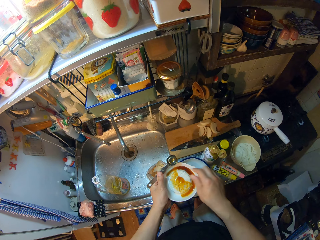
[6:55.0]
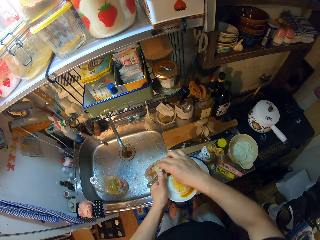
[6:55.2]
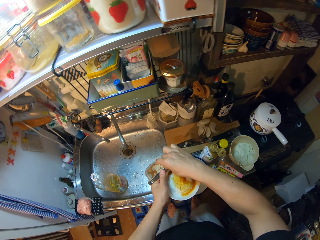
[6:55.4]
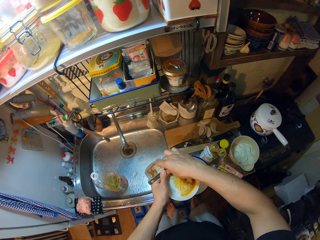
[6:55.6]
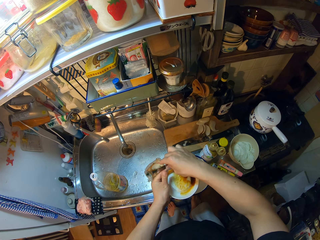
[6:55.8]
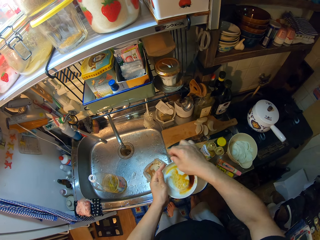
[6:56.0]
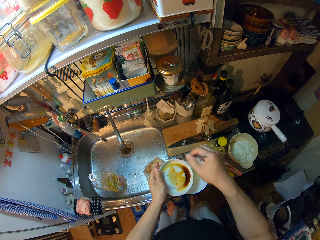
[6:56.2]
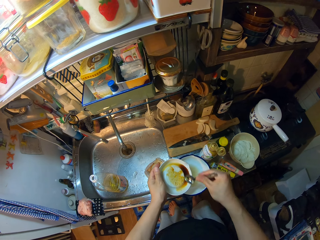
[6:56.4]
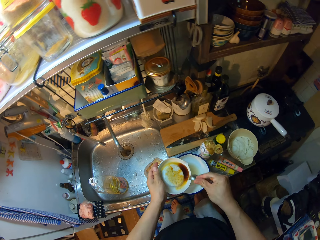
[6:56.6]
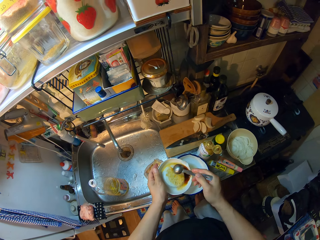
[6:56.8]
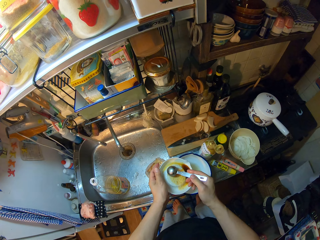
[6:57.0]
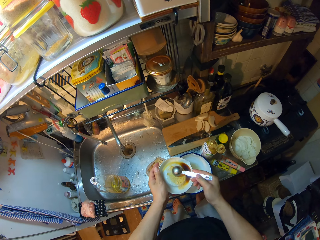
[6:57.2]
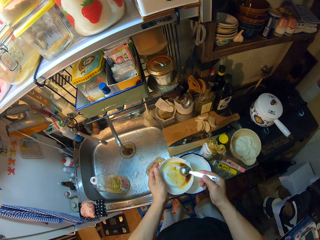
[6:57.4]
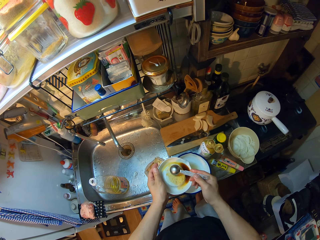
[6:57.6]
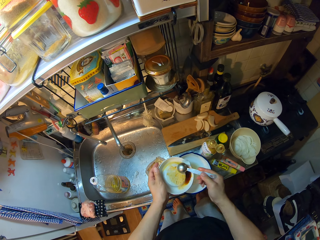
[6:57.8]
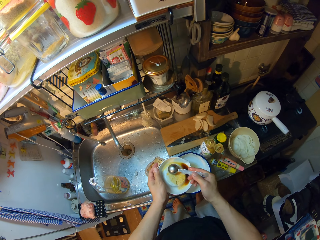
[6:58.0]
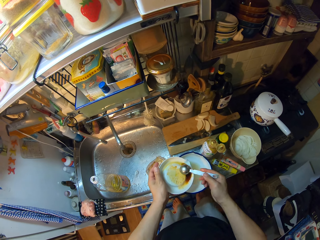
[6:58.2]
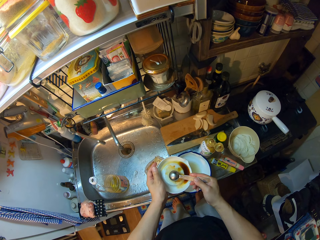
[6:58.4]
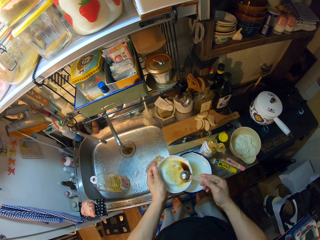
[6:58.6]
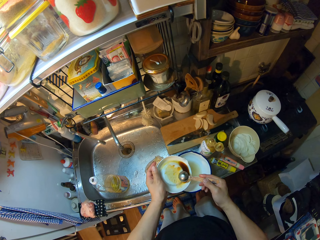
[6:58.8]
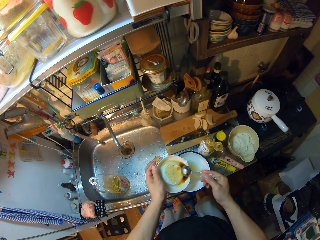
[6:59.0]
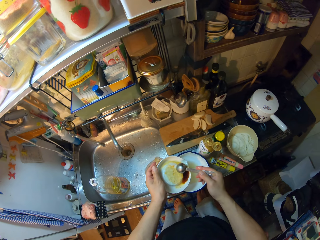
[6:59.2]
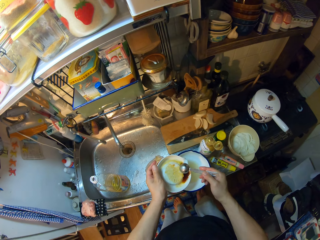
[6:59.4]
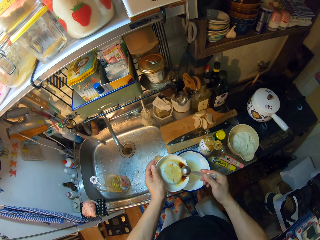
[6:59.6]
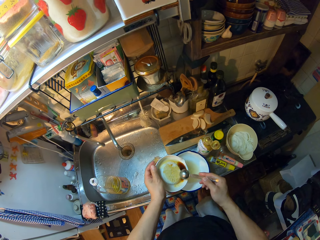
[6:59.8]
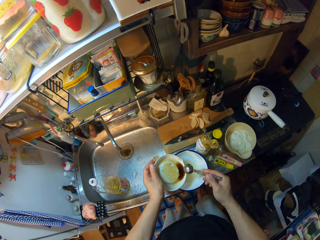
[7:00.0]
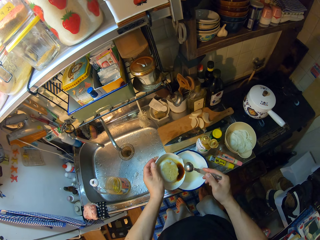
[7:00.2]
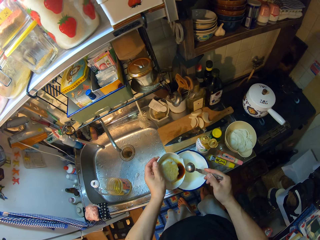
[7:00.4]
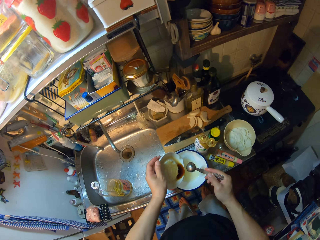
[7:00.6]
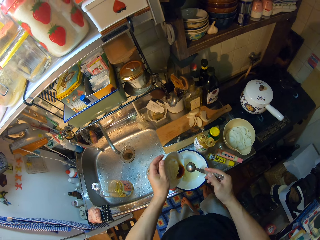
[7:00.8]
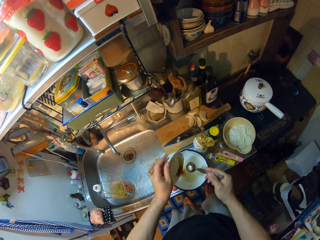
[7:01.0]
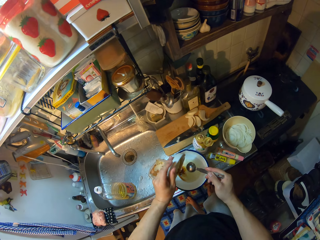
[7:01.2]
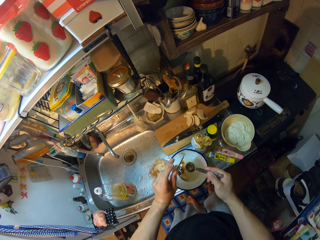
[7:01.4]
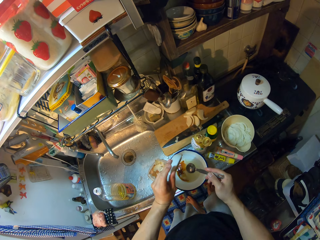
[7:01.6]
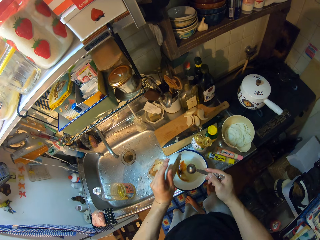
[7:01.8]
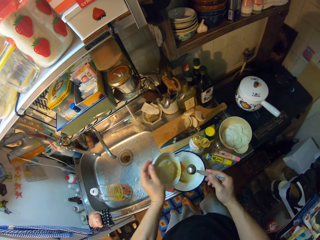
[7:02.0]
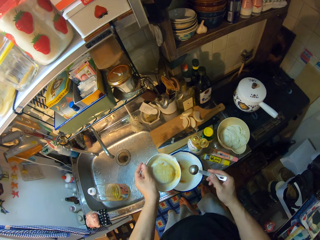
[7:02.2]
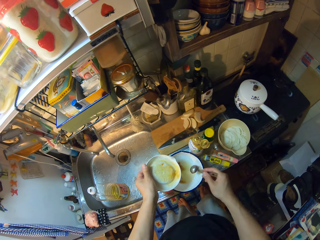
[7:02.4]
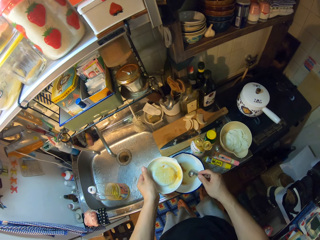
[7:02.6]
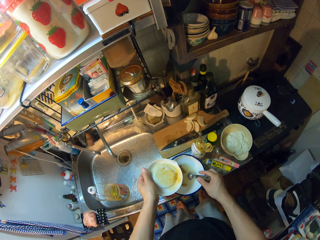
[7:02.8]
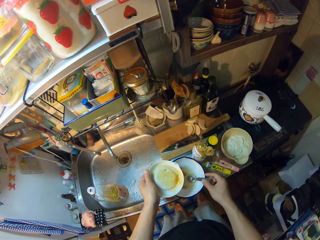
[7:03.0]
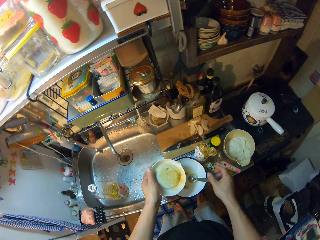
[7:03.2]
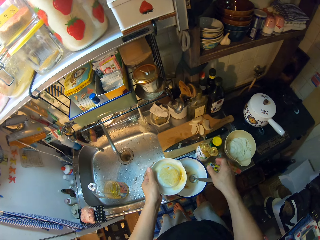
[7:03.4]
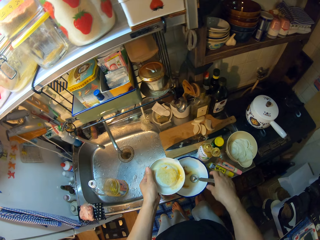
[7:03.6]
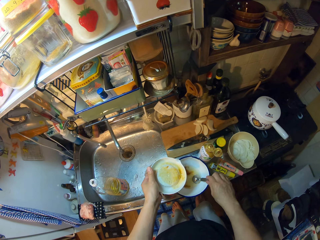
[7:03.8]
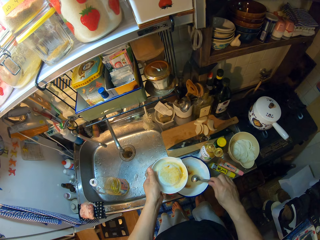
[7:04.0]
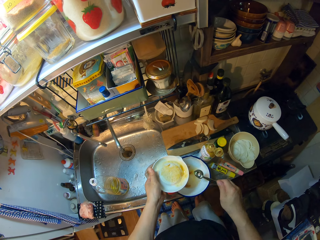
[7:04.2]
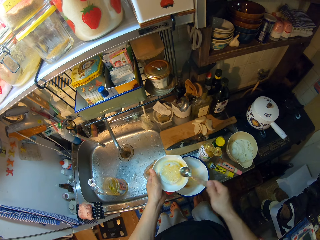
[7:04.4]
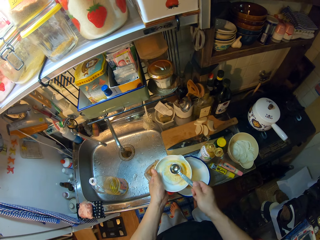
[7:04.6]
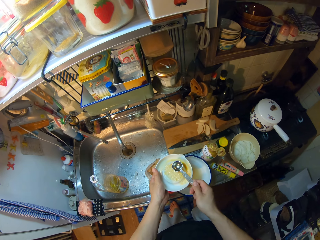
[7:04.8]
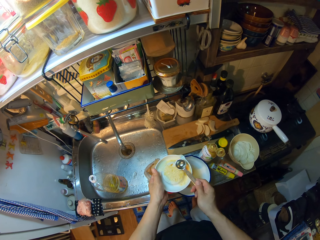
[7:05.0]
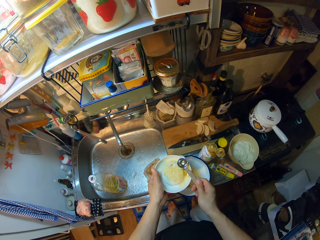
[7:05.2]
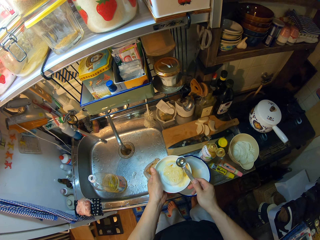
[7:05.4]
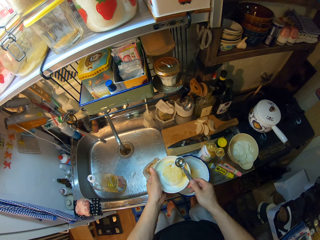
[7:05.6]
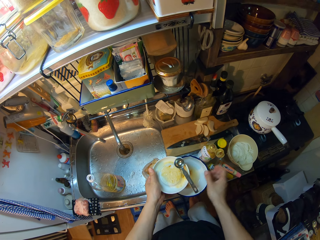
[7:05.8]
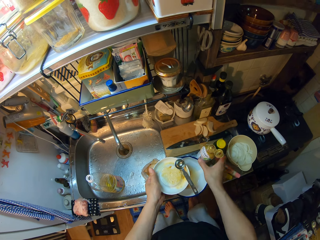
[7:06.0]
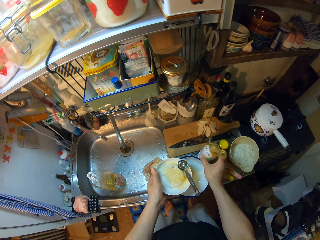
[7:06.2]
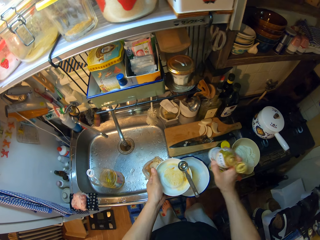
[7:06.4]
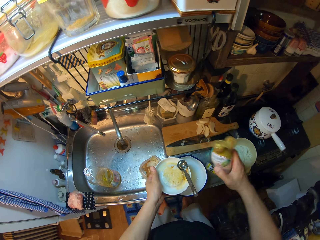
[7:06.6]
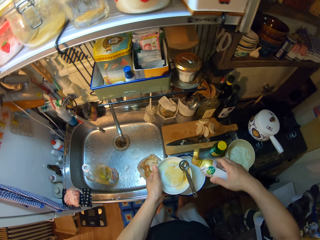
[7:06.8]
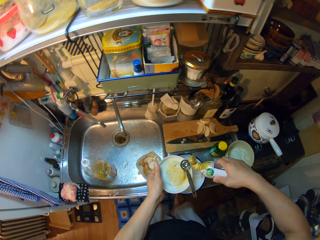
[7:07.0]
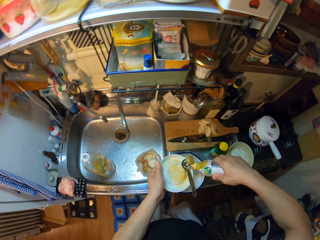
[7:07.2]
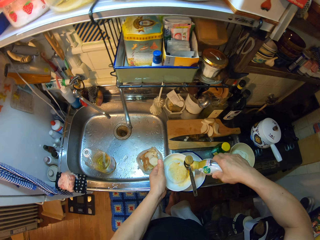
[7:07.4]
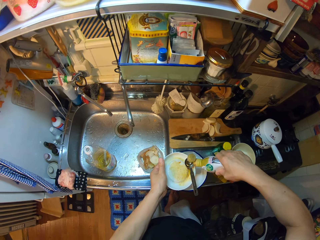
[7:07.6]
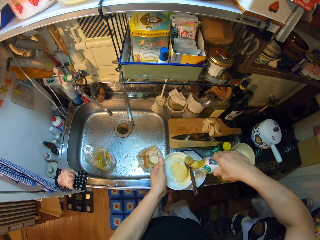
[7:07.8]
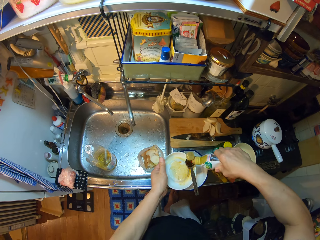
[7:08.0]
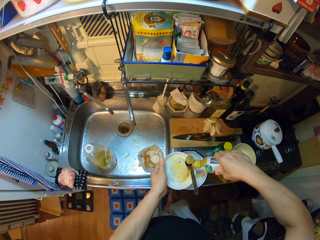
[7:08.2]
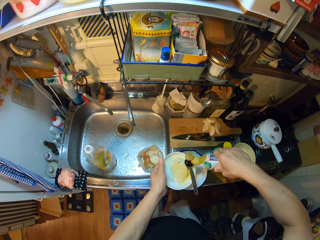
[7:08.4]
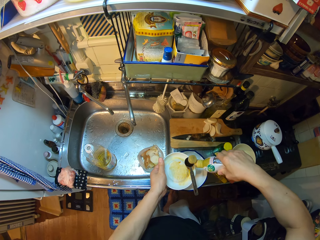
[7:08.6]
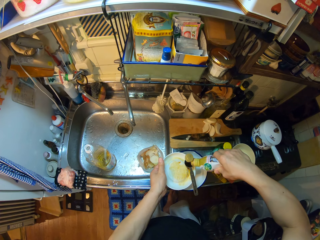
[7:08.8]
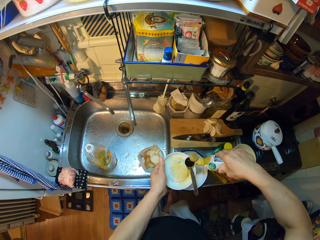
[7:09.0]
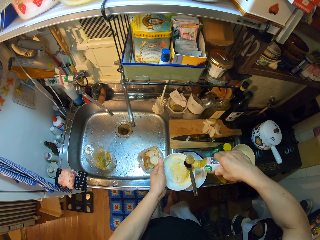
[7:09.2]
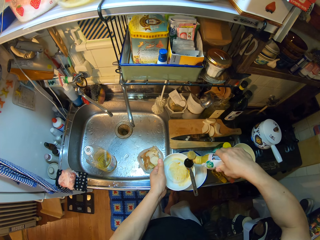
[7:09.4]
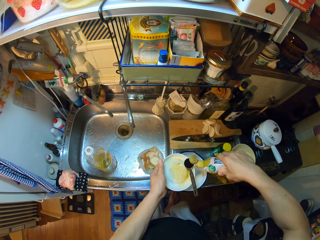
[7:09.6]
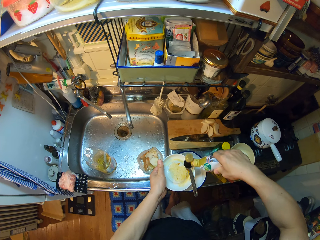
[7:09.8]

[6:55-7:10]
The camera wearer passes the measuring spoon to her right hand. She scrapes liquid on the grater. She pours liquid into the bowl from the grater. She drops the measuring spoon into the bowl. She carries the spoon from the bowl. She places the measuring spoon on the grater. She carries another bottle from the sink. She pours liquid into the measuring spoon.

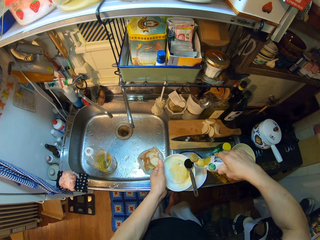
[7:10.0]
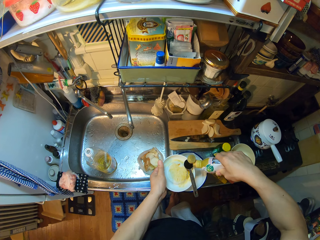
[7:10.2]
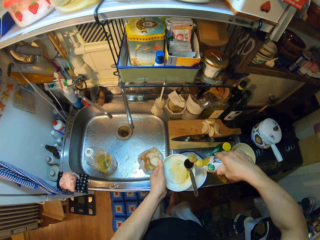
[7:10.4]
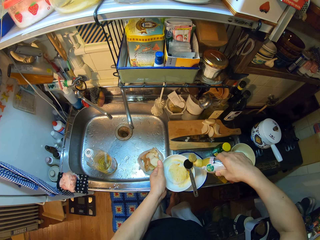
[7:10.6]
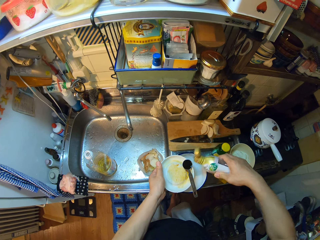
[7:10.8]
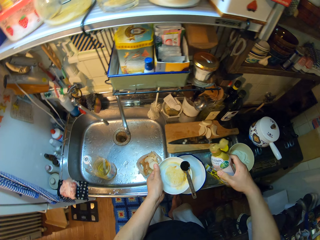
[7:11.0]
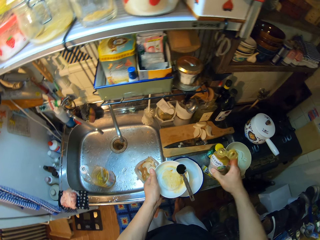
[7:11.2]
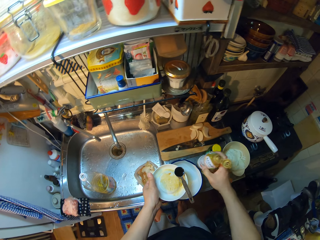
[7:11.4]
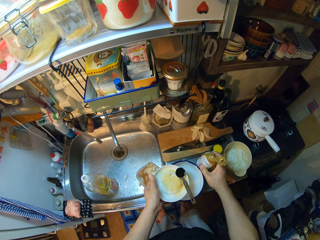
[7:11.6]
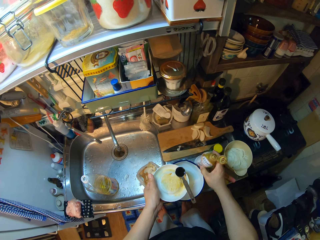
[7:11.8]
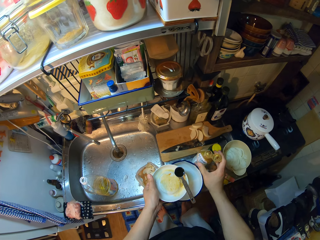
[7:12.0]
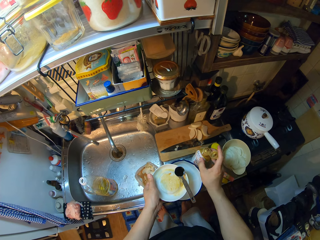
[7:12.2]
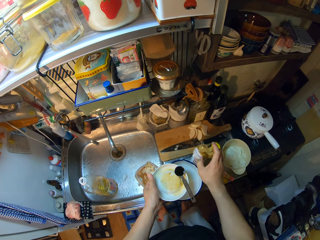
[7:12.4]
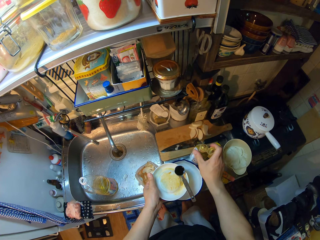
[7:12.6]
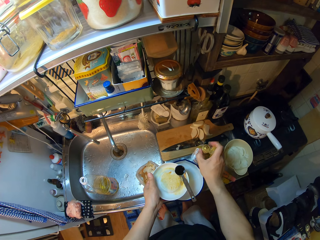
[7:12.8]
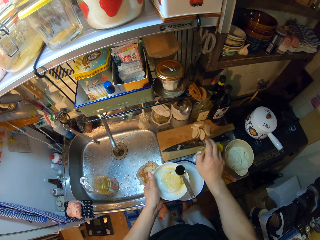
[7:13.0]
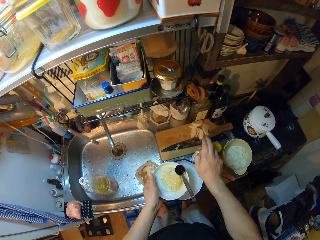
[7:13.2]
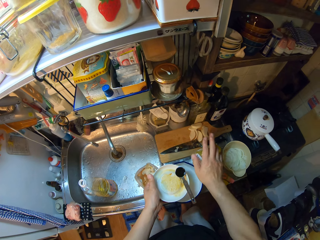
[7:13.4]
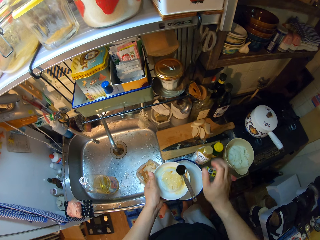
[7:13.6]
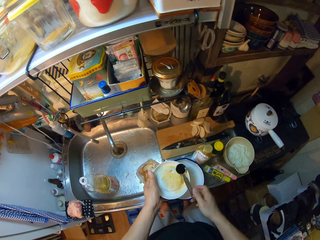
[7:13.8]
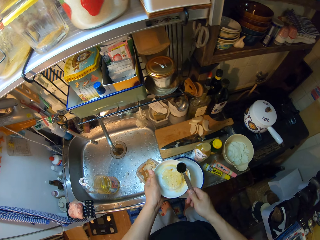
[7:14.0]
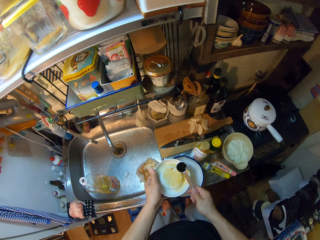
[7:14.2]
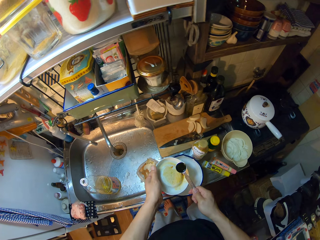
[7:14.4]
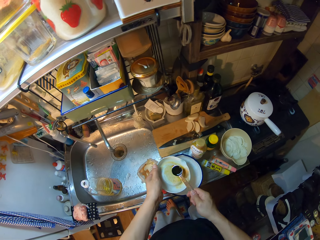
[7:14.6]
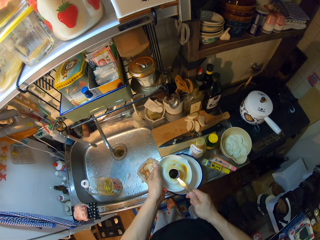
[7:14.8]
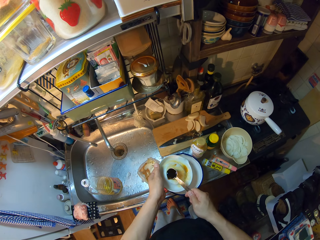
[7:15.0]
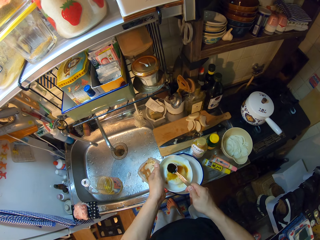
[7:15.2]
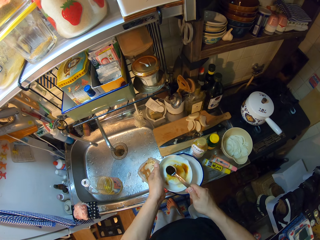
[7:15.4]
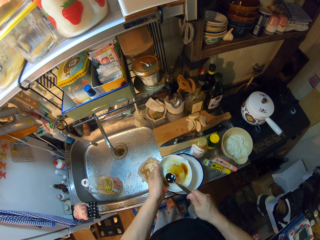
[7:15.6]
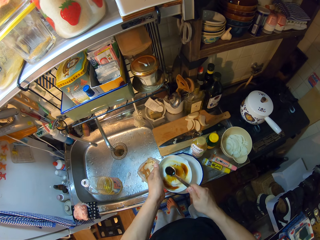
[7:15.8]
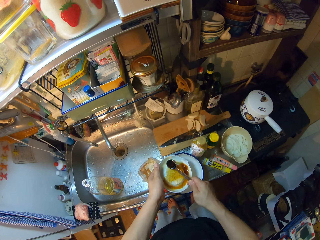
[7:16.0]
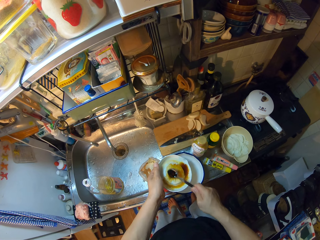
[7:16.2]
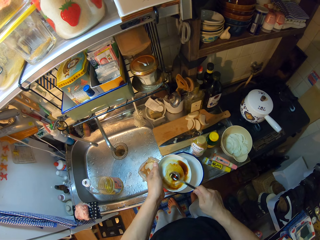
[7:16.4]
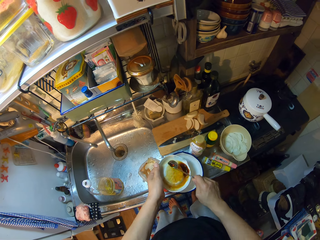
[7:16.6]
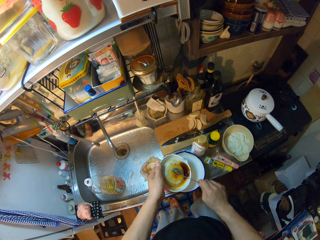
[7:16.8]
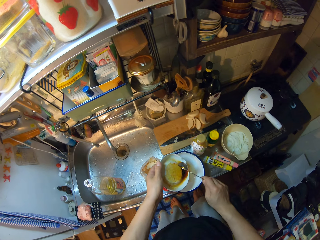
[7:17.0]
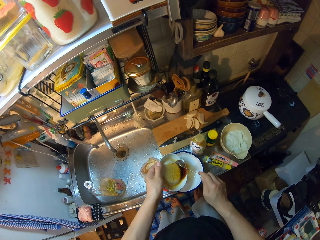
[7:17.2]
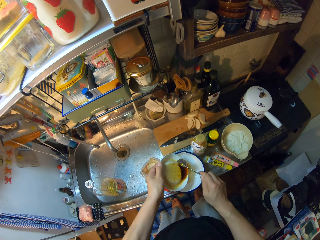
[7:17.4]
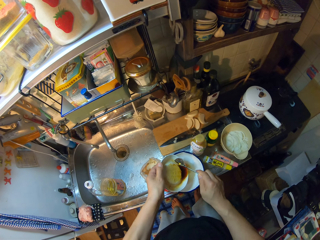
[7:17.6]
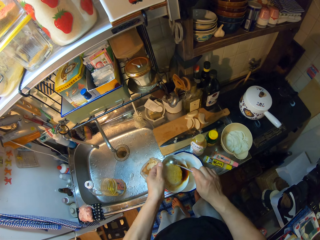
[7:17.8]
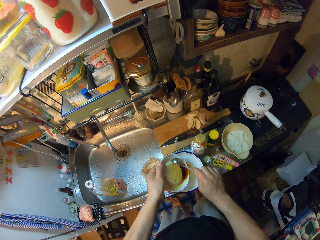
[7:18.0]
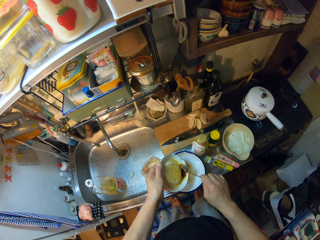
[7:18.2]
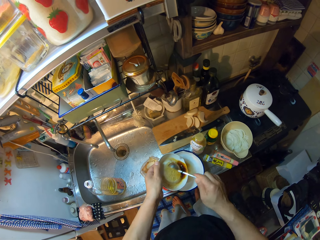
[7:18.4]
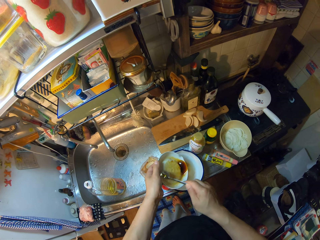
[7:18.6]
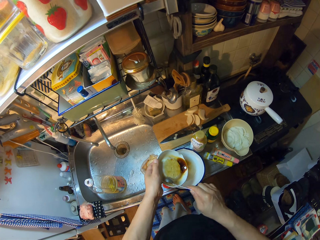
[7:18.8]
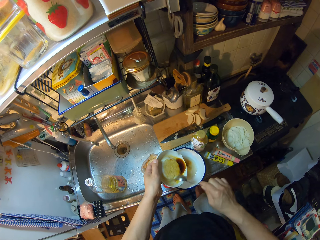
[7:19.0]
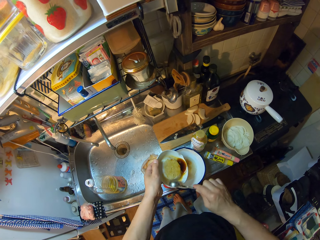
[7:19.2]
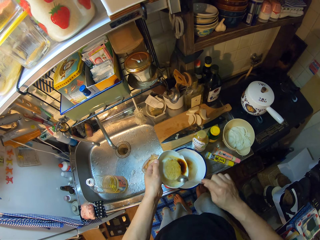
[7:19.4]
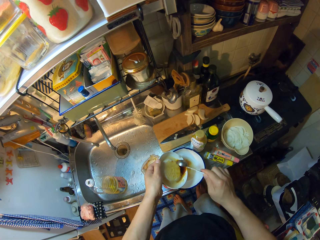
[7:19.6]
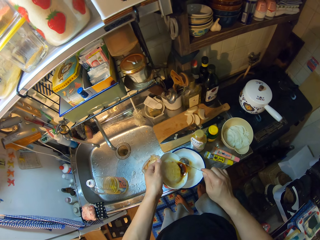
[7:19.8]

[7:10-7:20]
The camera wearer drops the bottle on the sink. They cover the bottle. They carry the measuring spoon together with the grater from the bowl on the sink. They pour liquid into the grater from the measuring spoon. They scrape the grater with the measuring spoon.
